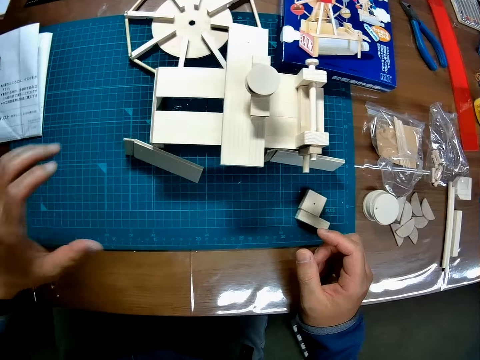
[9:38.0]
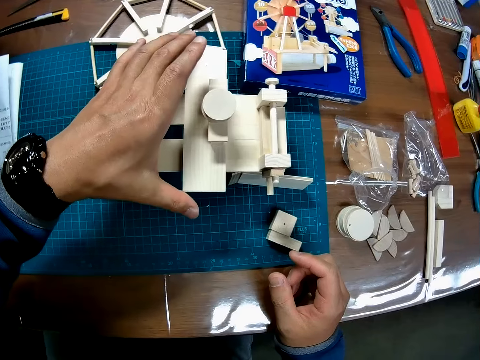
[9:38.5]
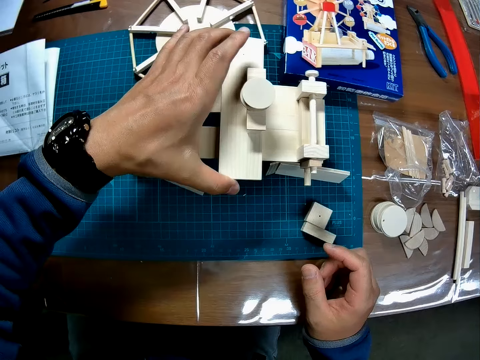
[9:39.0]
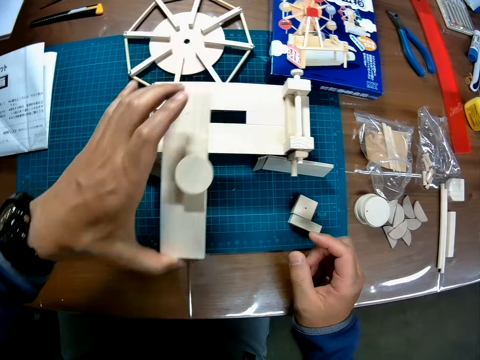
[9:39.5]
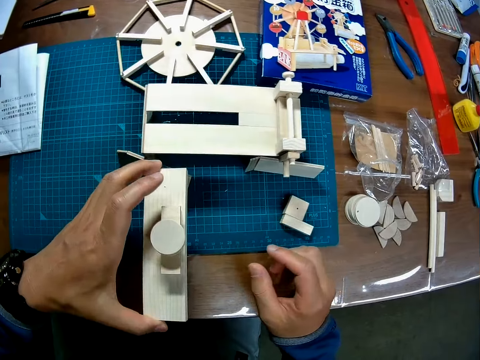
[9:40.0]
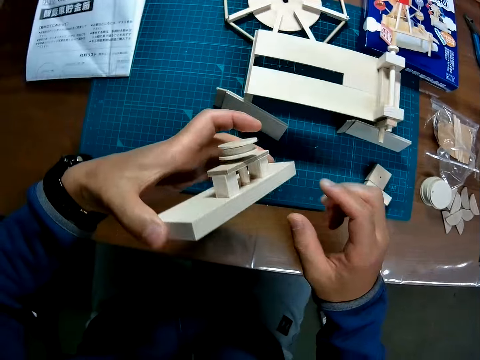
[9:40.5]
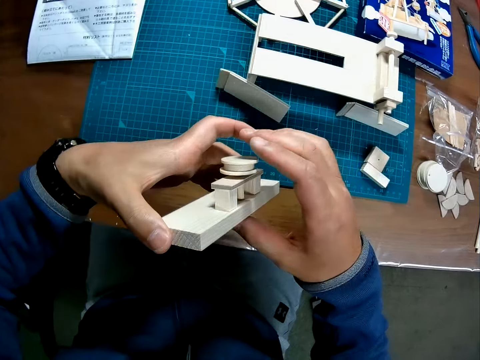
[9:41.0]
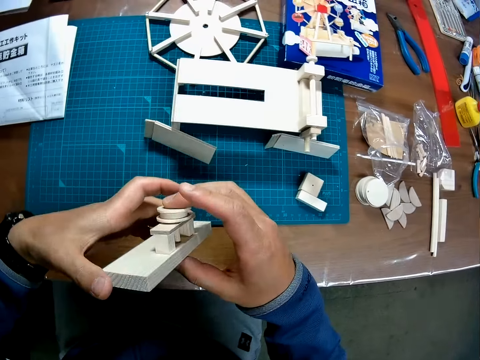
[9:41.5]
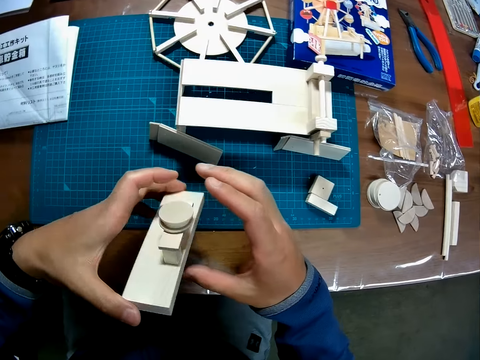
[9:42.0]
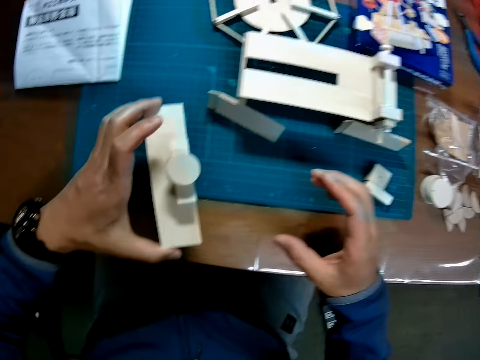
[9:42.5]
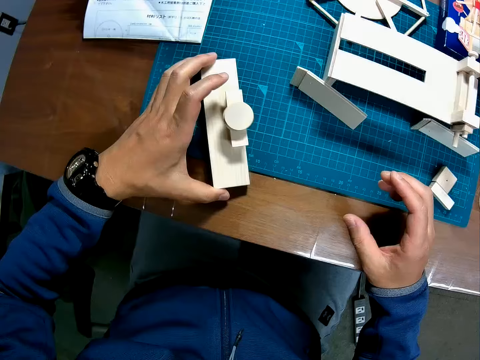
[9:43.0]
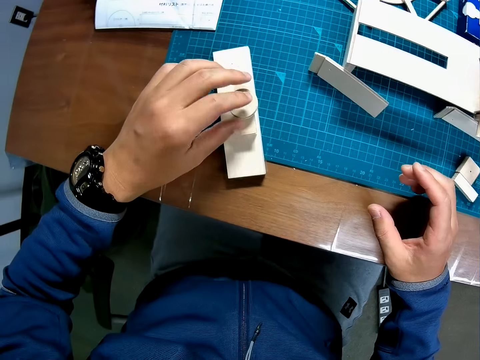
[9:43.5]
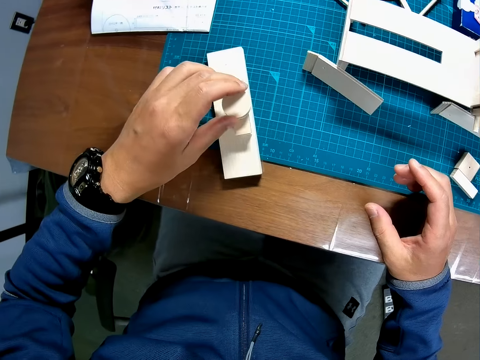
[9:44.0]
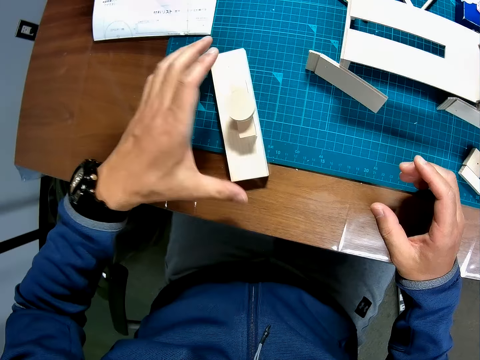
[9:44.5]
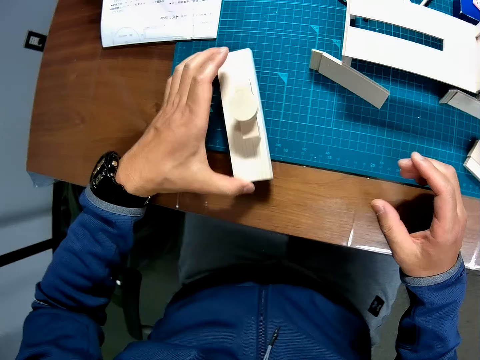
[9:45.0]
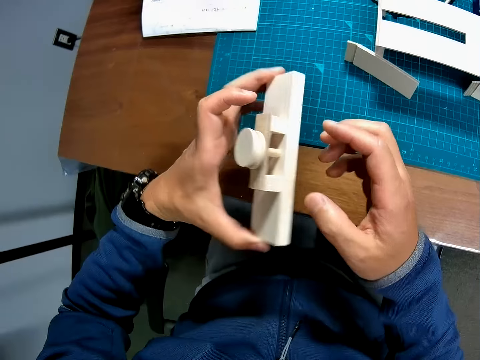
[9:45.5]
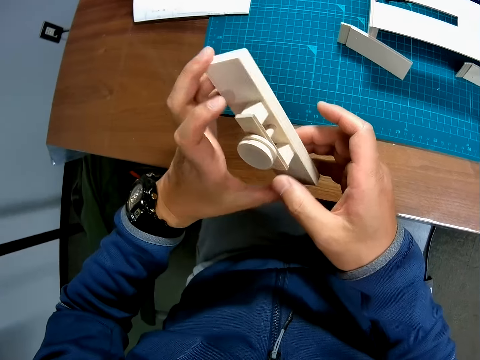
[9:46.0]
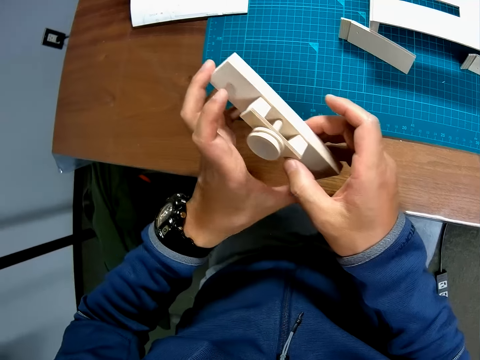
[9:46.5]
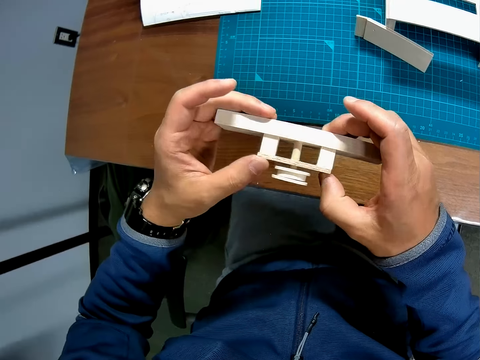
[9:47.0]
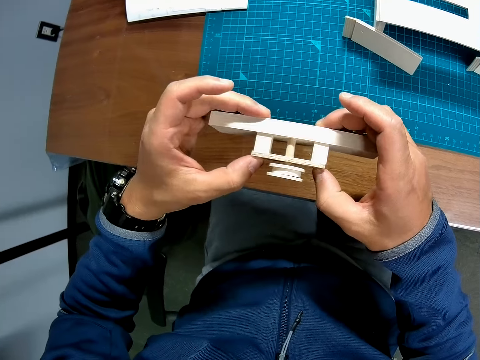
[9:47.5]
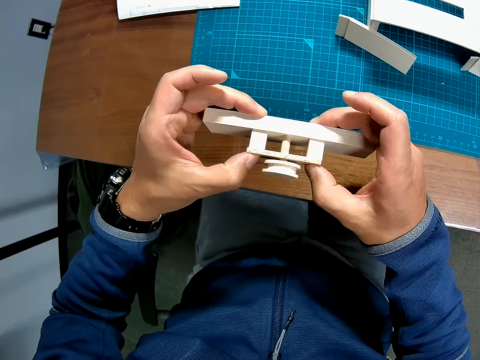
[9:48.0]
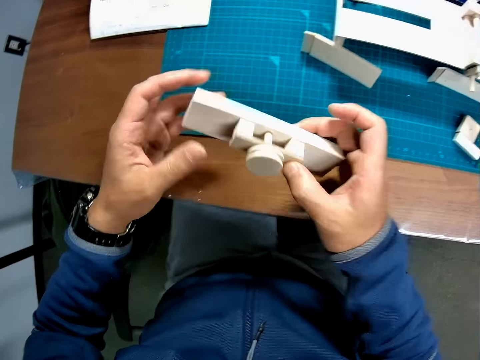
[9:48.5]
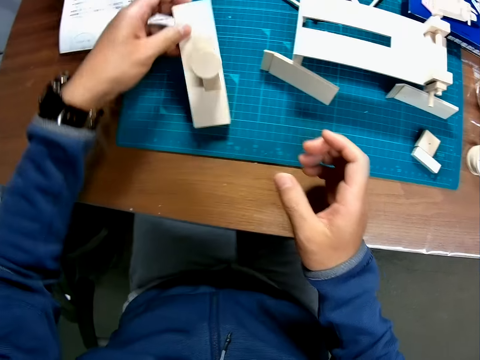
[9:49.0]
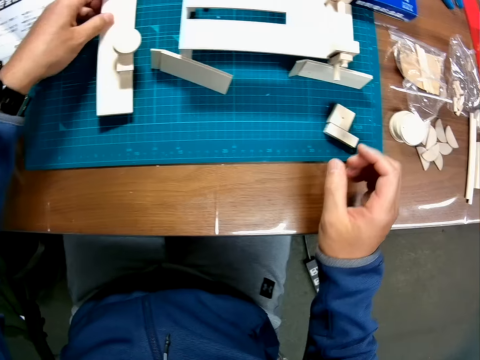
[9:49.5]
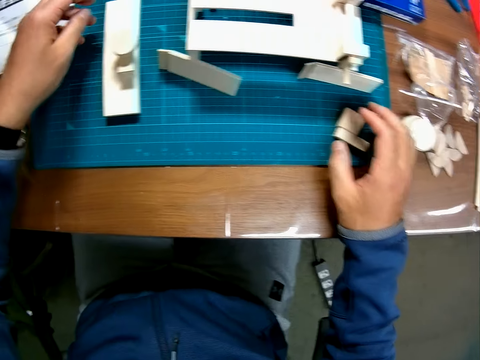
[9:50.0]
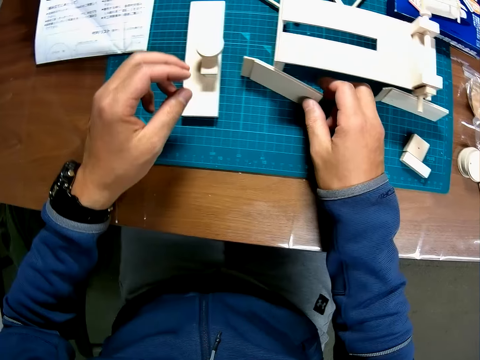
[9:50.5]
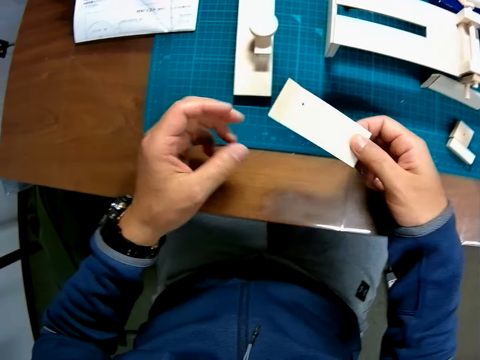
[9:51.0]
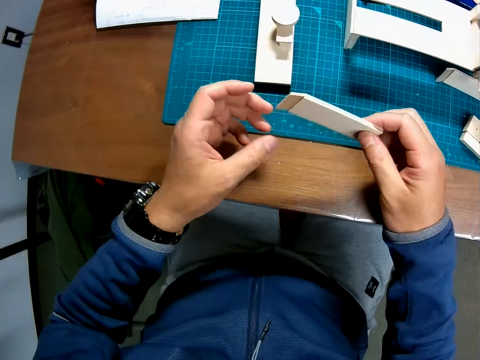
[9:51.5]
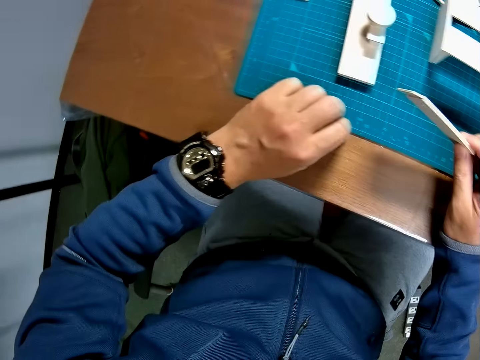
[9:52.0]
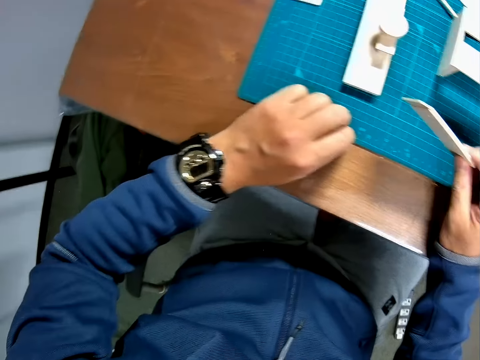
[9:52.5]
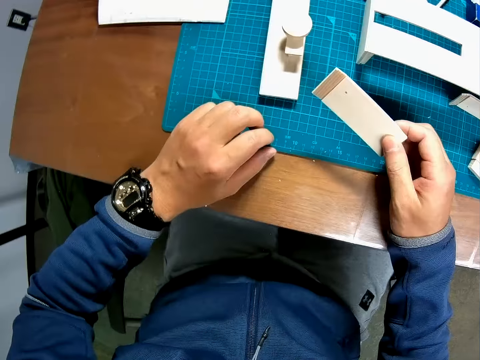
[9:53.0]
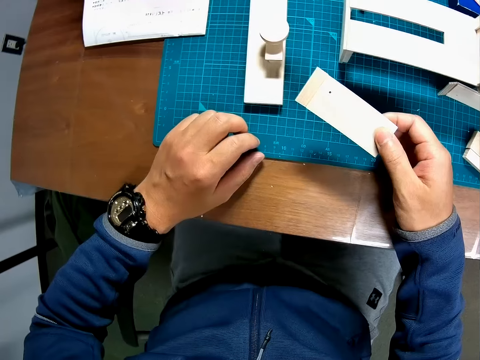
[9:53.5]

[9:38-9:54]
The camera wearer picks up another wooden puzzle piece from the table with his left hand. He stares at the wooden puzzle piece. He touches the wooden puzzle piece with his right hand. He drops the wooden puzzle piece on the table with his left hand. He holds the wooden puzzle piece. He picks up the wooden puzzle piece again with his left hand. He works on the wooden puzzle piece with both hands. He stares at the wooden puzzle piece. He drops the wooden puzzle piece on the table with his left hand. He touches another wooden puzzle piece on the table with his right hand. He changes the position of another wooden puzzle piece on the table with his right hand. He picks up the wooden craft from the cutting mat. He looks at the wristwatch.

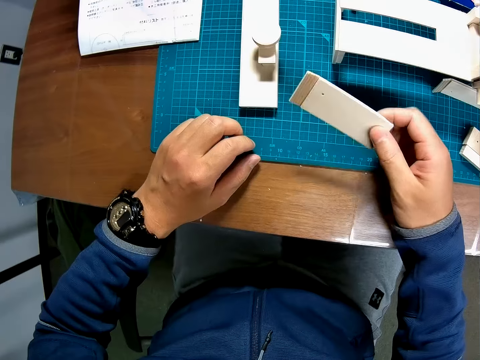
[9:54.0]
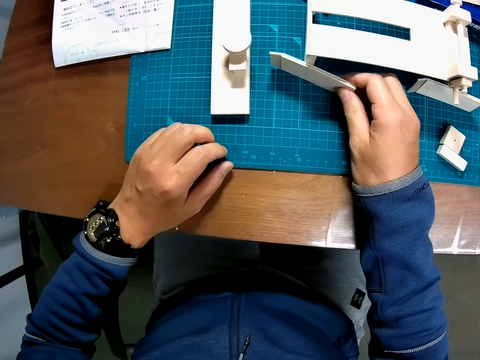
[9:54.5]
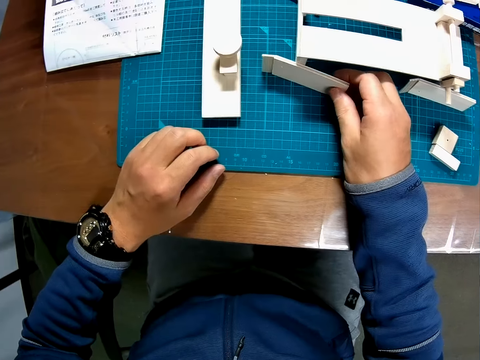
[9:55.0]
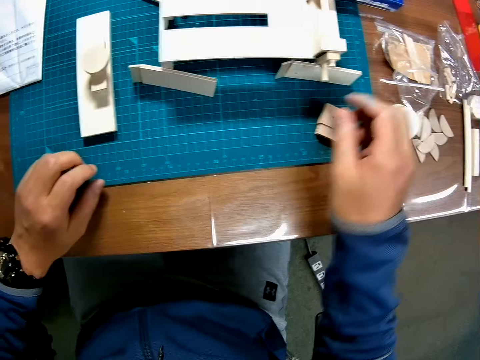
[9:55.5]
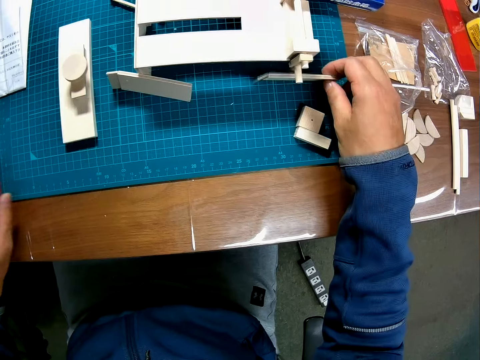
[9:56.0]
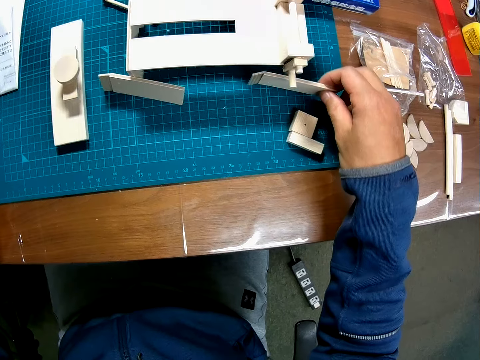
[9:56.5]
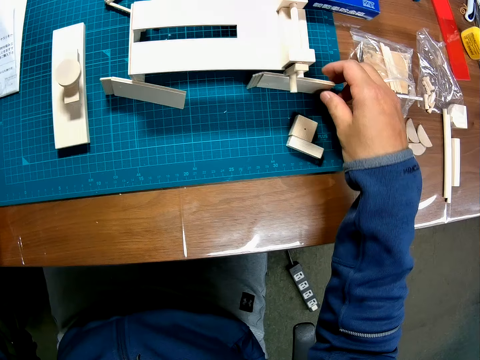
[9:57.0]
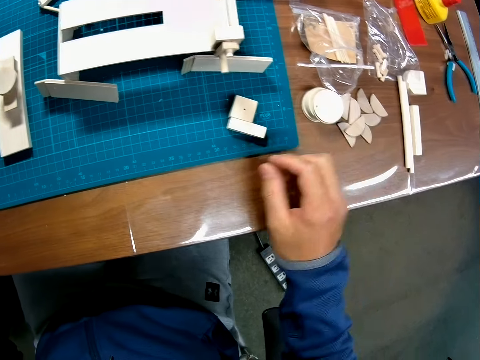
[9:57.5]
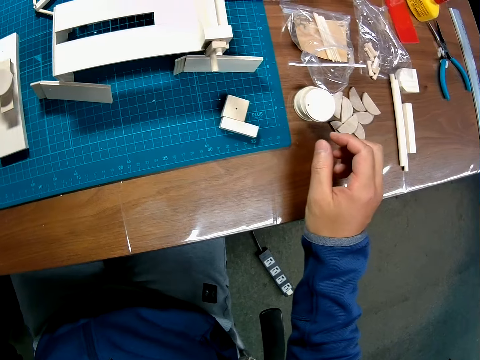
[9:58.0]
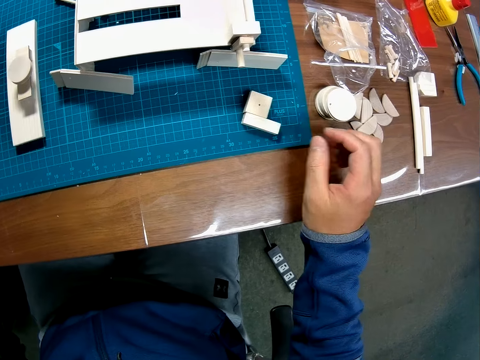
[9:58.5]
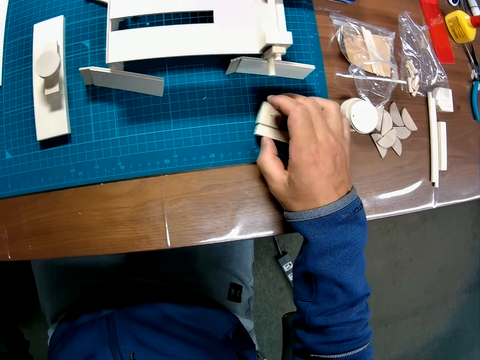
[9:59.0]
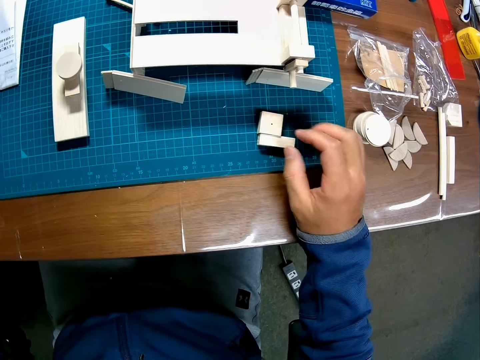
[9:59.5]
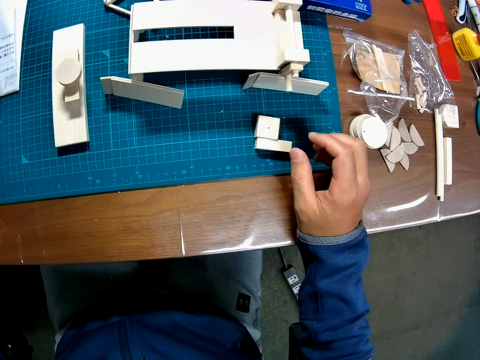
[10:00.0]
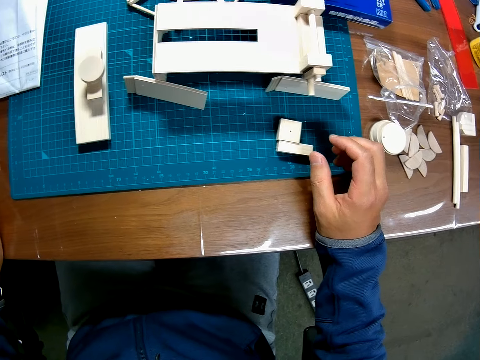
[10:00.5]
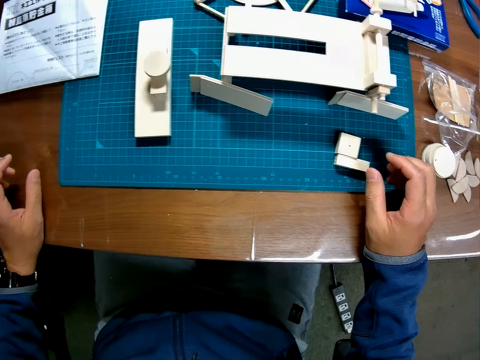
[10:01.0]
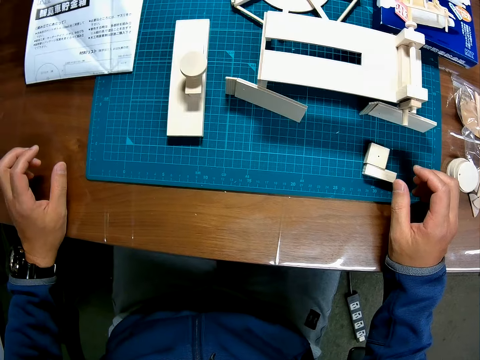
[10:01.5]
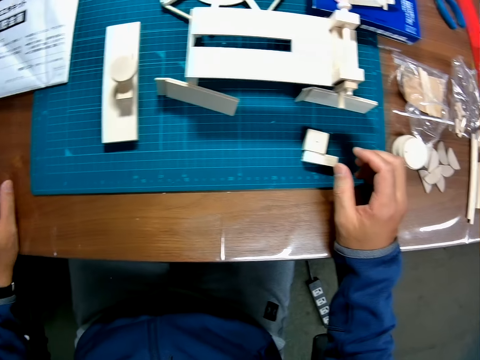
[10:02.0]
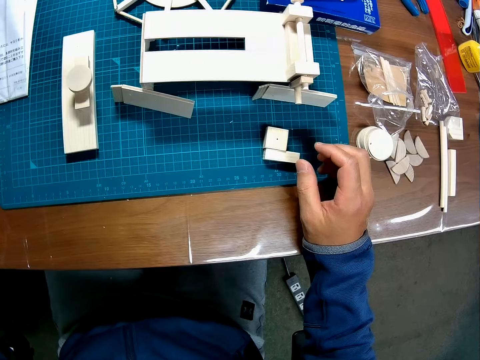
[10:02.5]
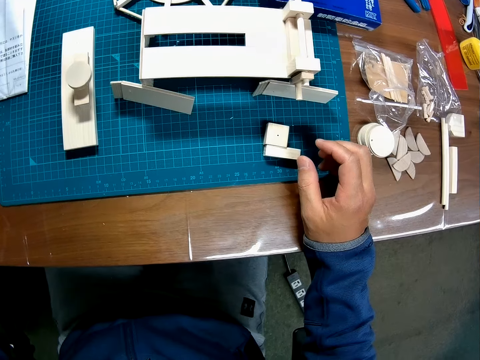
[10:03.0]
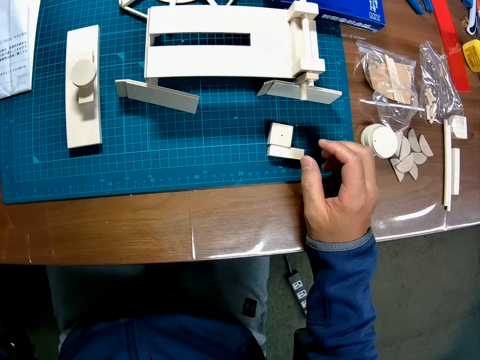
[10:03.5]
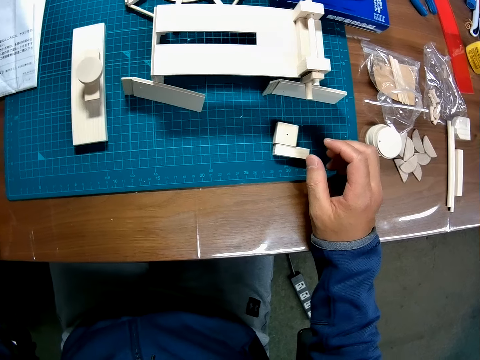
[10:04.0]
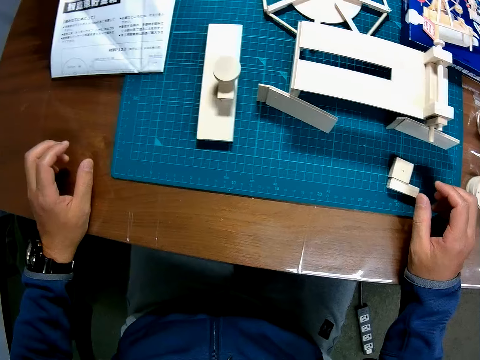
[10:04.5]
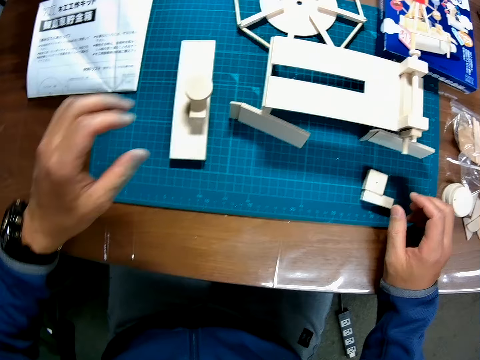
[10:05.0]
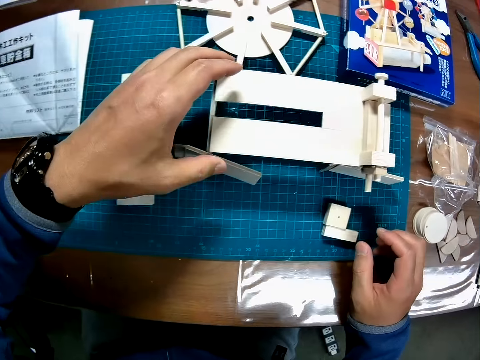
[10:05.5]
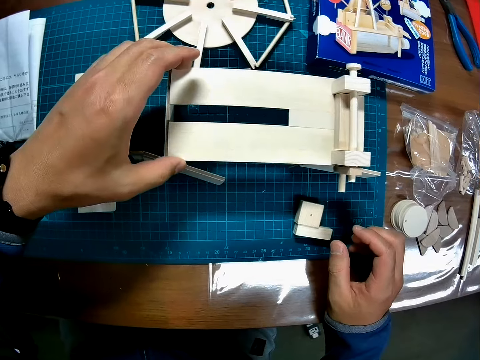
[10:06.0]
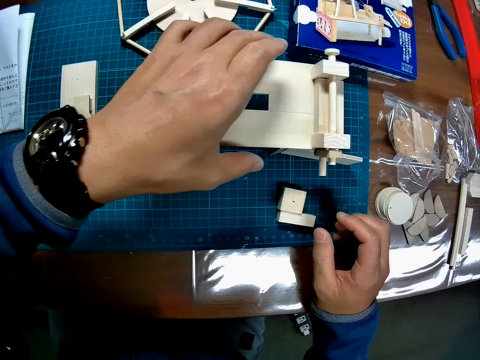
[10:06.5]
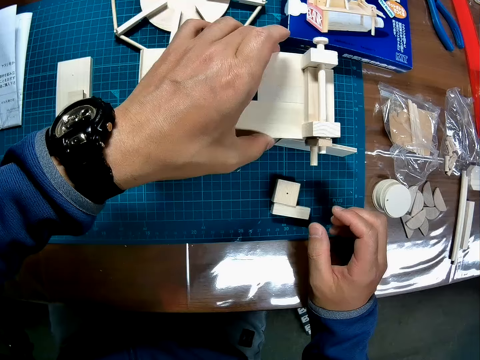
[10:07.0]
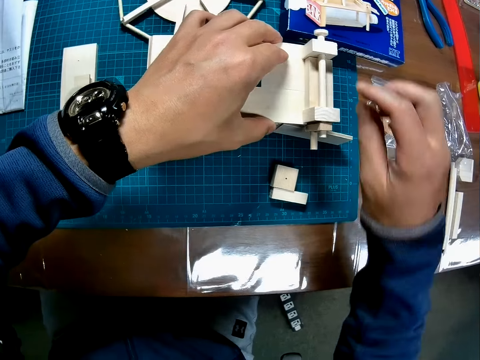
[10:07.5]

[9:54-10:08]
The camera wearer stares at the wooden craft. He puts the wooden craft on the cutting mat. He changes the position of another wooden puzzle piece on the table with his right hand. He picks up the wooden craft from the cutting mat. He puts the wooden craft on the cutting mat. He stares at the wooden crafts on the table. He changes the position of another wooden puzzle piece on the table with his right hand again. He stares at the wooden crafts. He works on another wooden puzzle piece on the table with both hands. He holds the wooden craft on the cutting mat.
